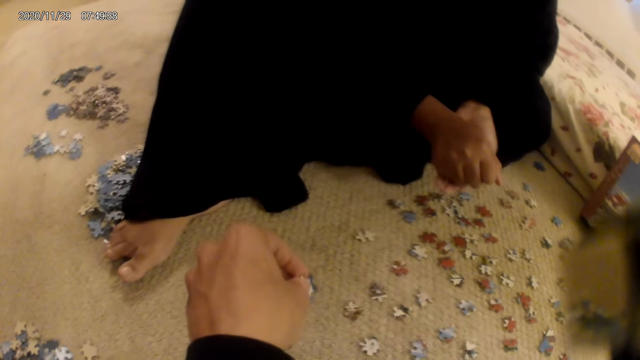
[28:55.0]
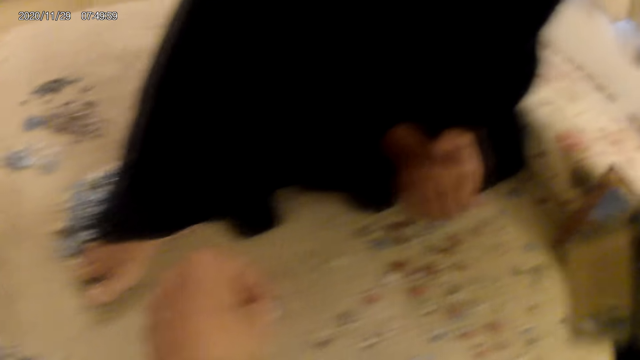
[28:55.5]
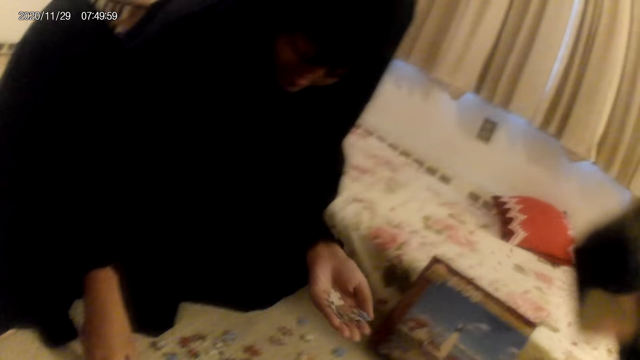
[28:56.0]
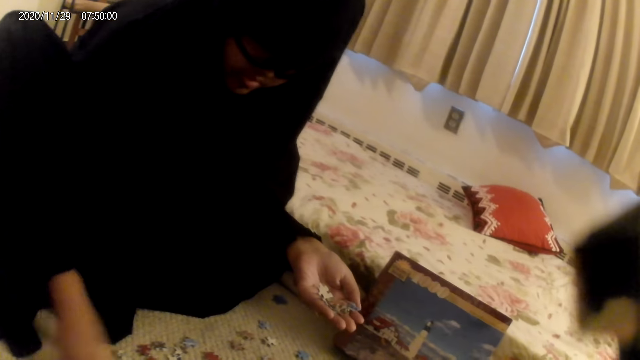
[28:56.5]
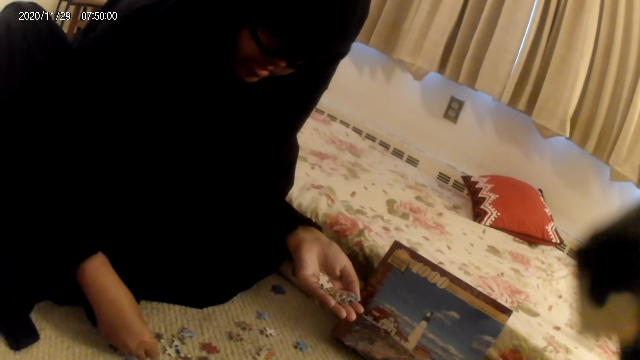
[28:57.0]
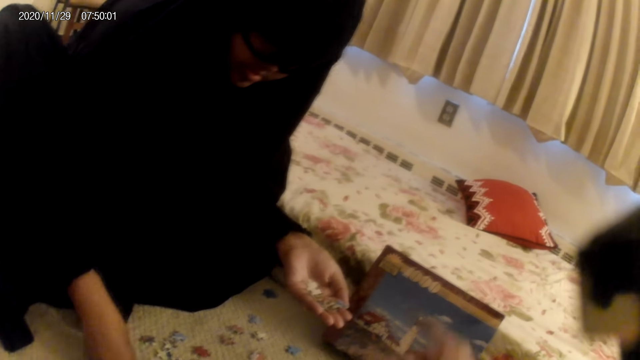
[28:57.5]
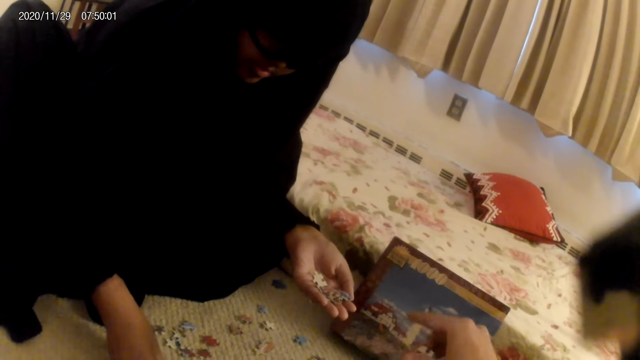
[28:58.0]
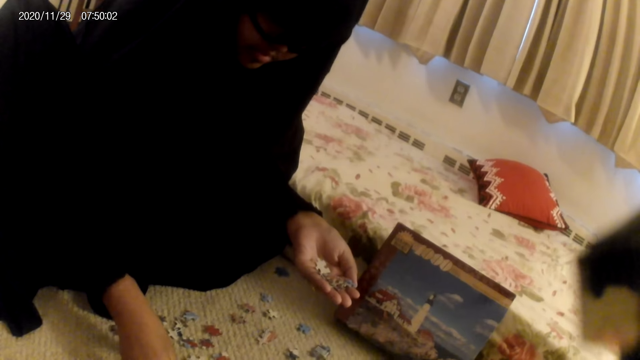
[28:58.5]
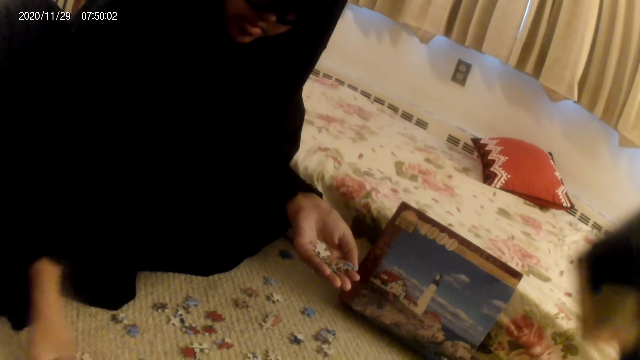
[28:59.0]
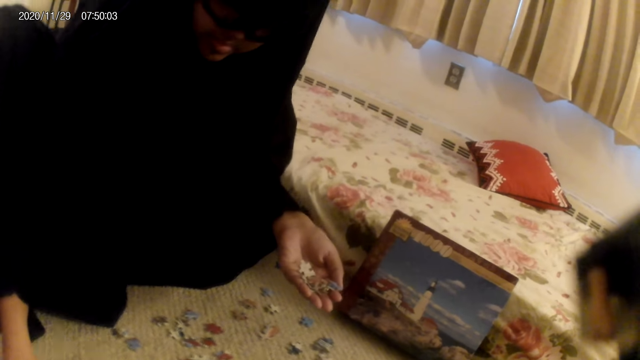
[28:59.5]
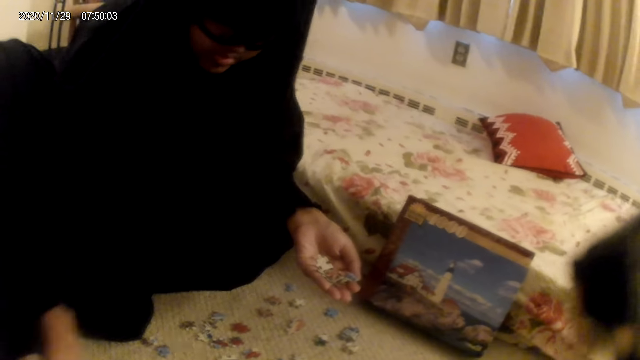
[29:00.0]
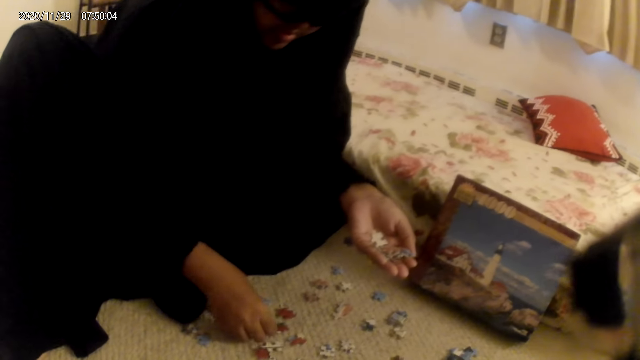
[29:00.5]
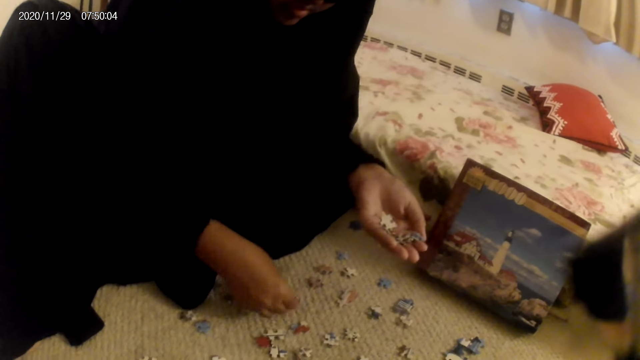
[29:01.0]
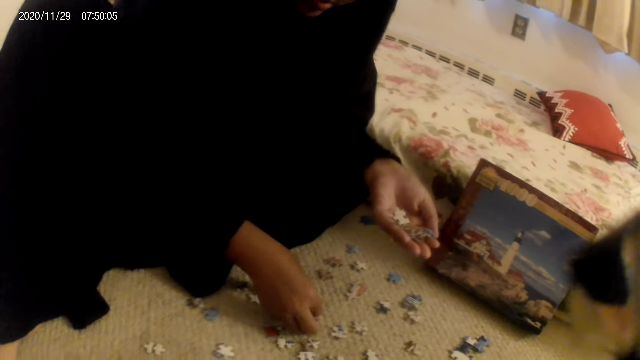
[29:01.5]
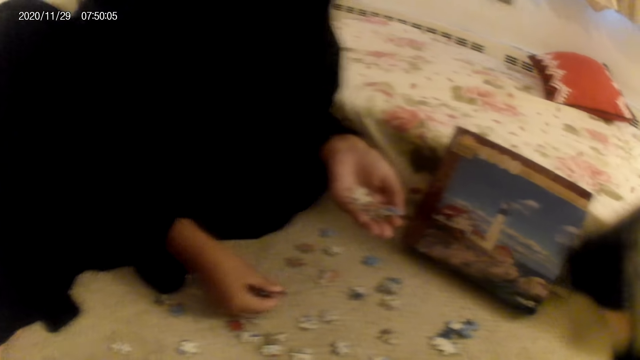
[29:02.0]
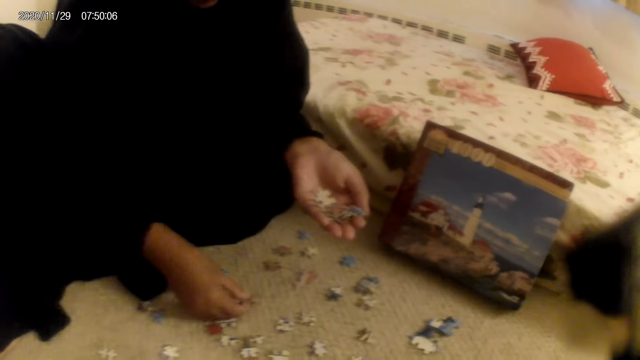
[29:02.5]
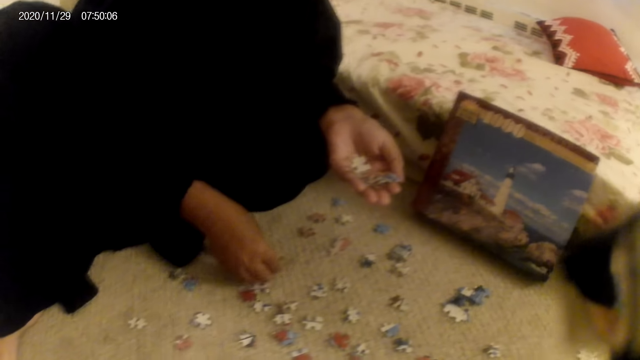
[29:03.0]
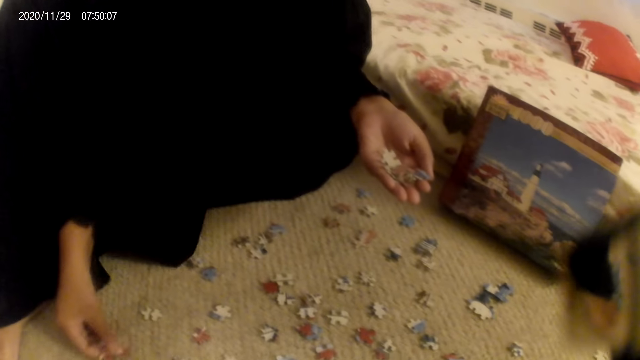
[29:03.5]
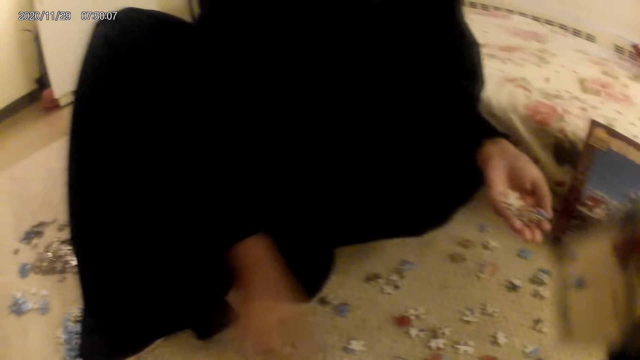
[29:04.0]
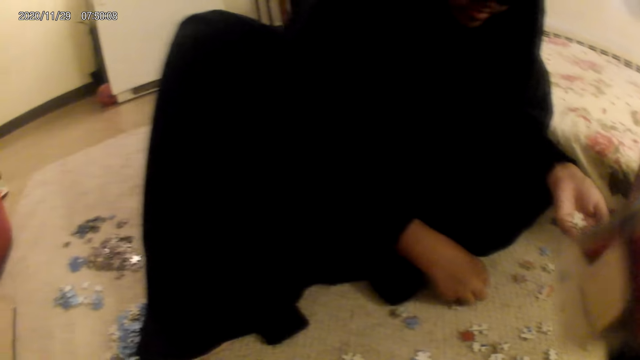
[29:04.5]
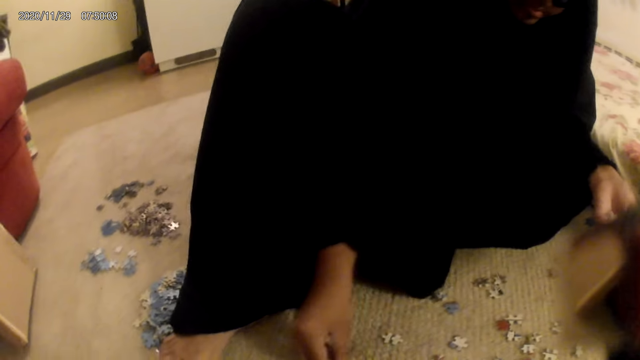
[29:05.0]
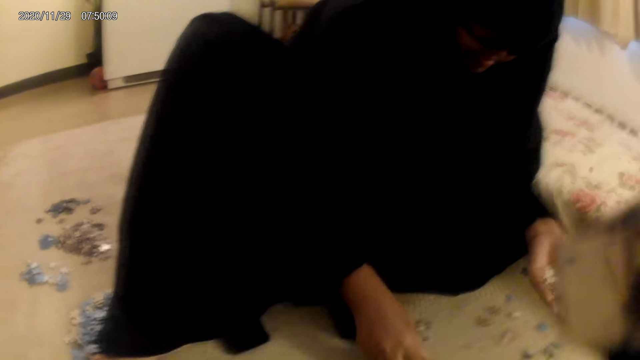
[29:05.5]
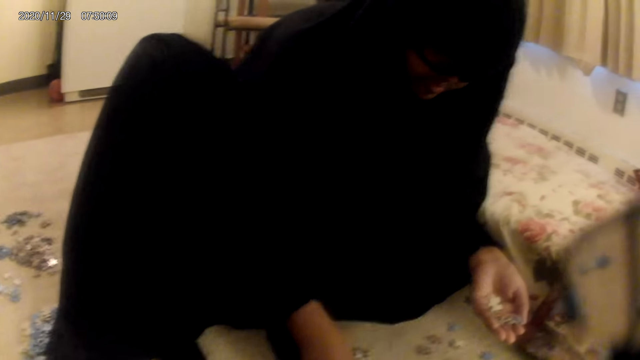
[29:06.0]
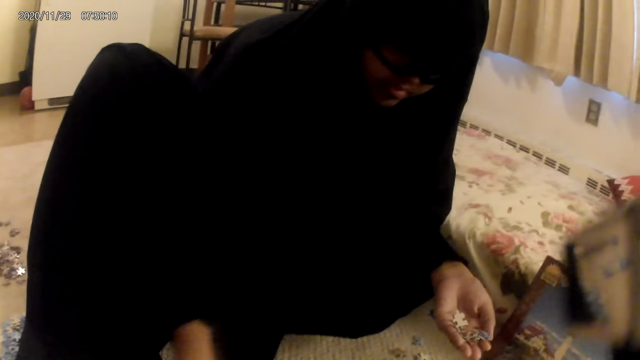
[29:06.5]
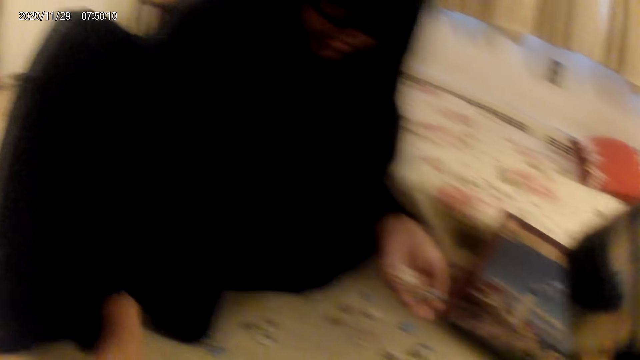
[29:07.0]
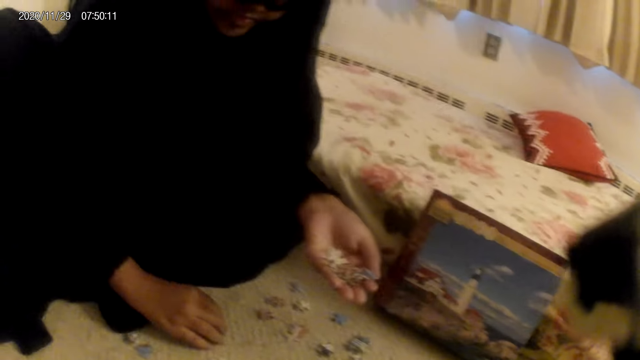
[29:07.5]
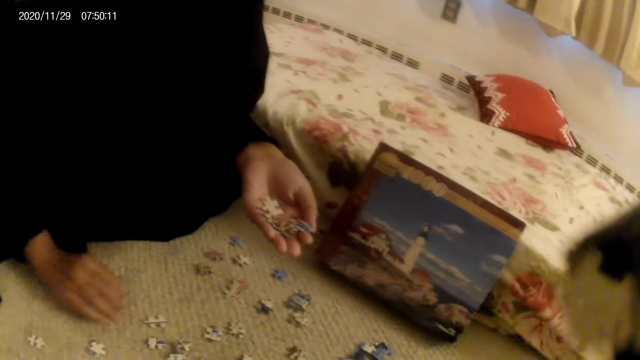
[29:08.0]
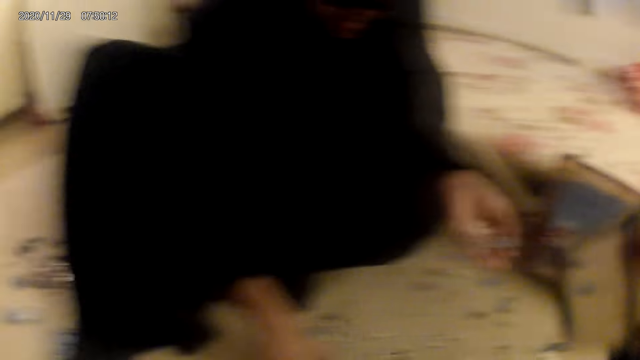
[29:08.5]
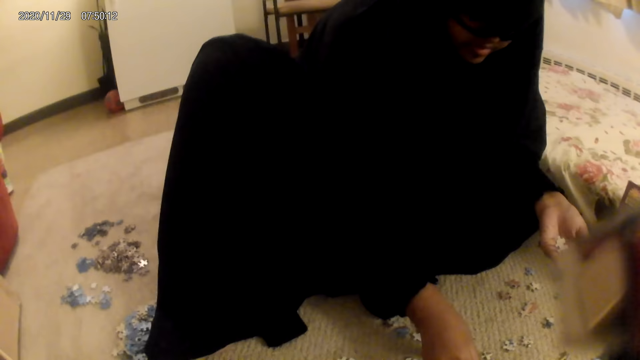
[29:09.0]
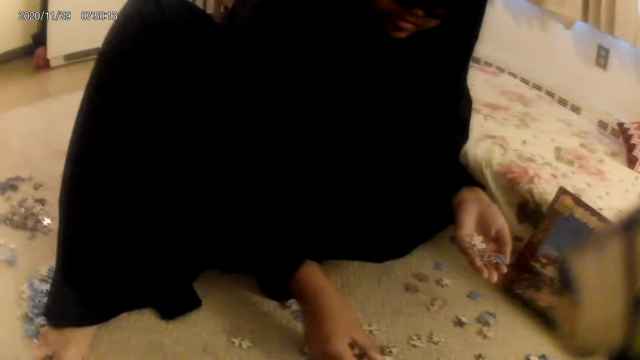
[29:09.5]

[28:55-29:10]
A woman scoops something from the floor. The camera wearer holds a card or jigsaw puzzle piece on the hand. The woman picks a card from the floor. The woman moves the cards on the floor. The woman picks the card from the floor.

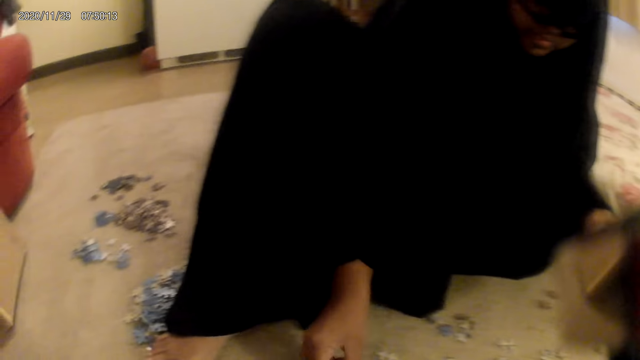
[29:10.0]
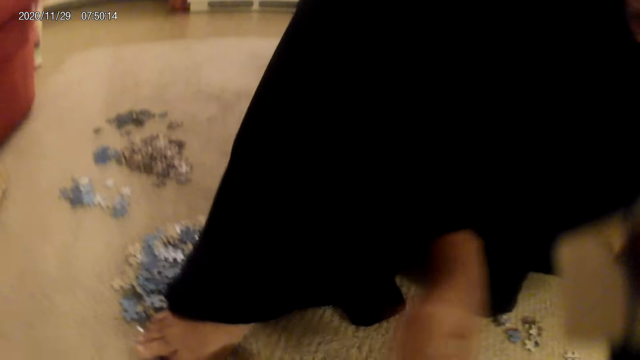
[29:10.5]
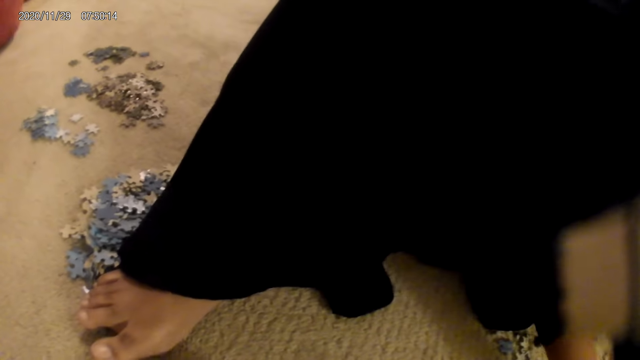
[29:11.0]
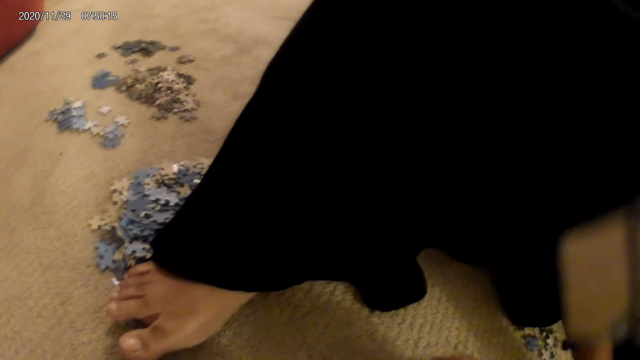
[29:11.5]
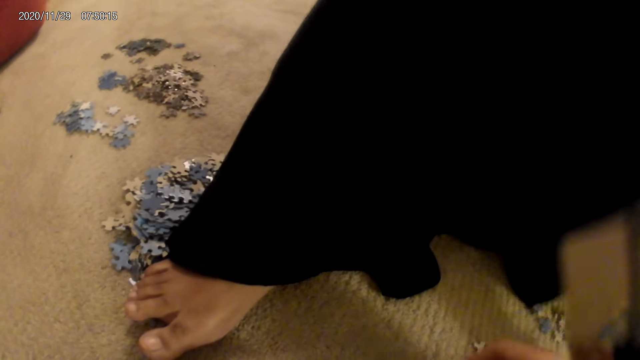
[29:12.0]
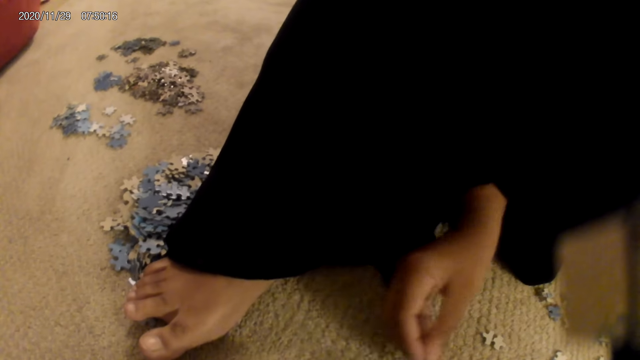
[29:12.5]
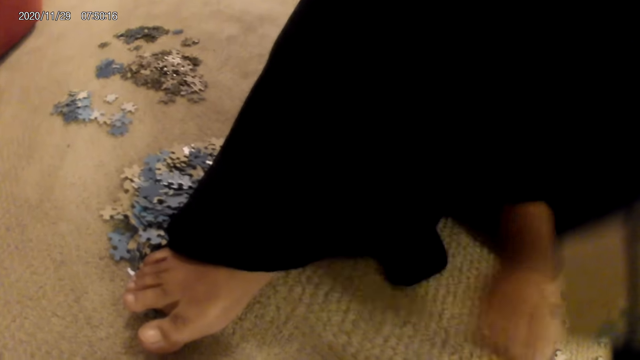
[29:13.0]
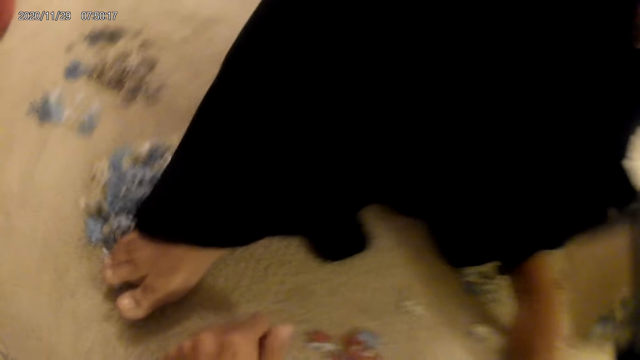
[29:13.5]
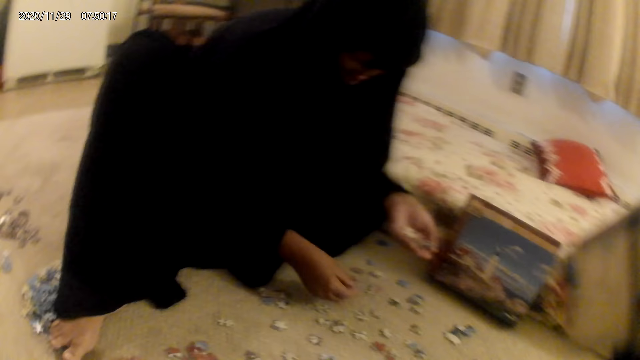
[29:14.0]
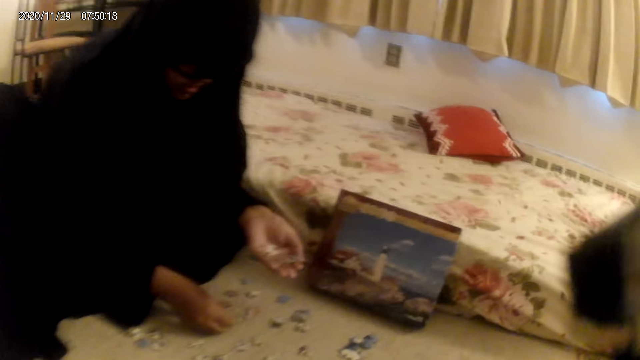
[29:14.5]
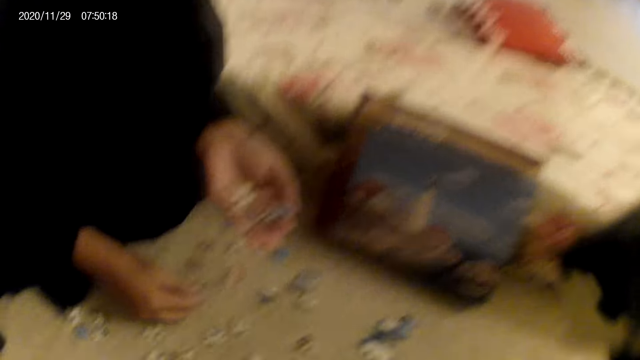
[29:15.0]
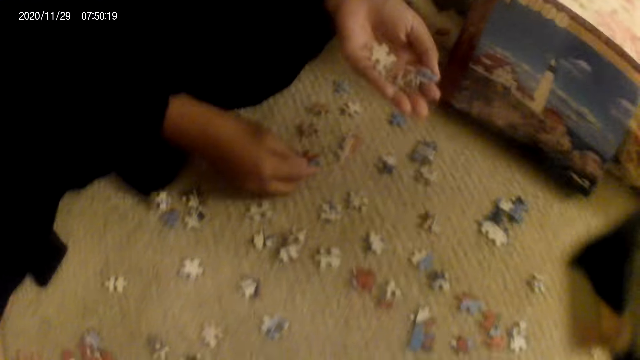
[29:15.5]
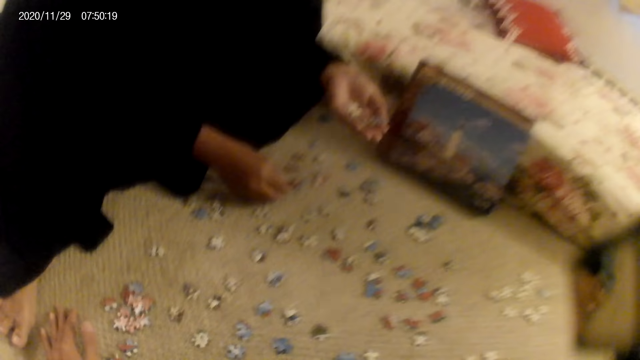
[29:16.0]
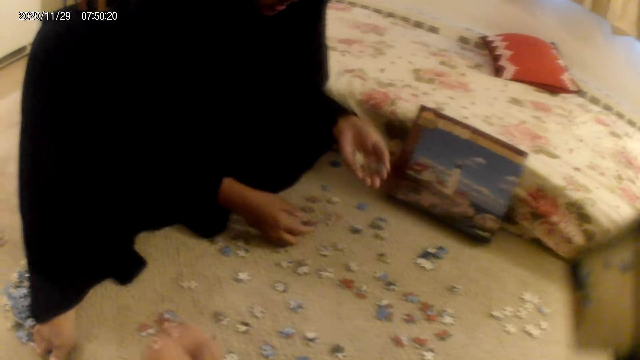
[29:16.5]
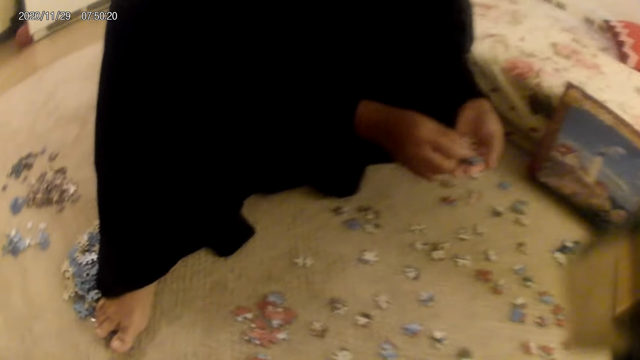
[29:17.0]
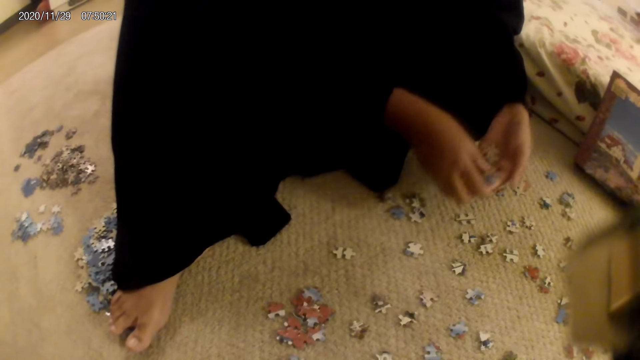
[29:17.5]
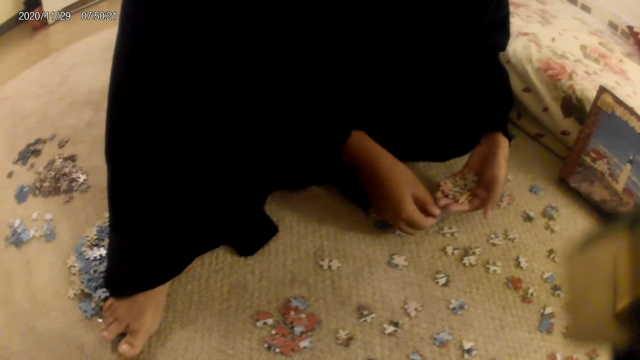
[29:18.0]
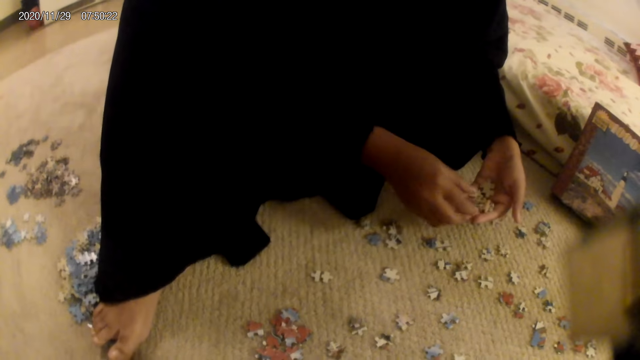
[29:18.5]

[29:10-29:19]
A woman moves a card on the floor. The woman holds the card on the hand.
